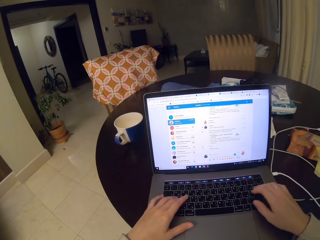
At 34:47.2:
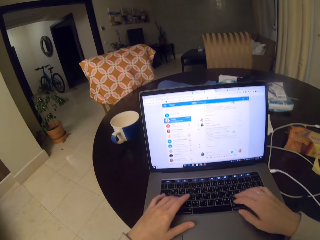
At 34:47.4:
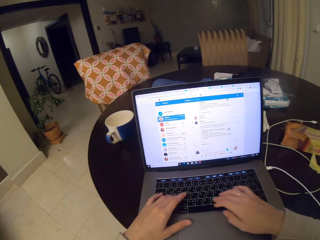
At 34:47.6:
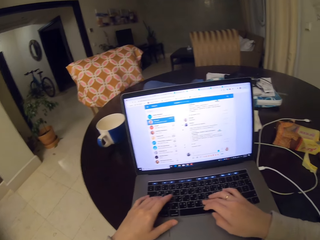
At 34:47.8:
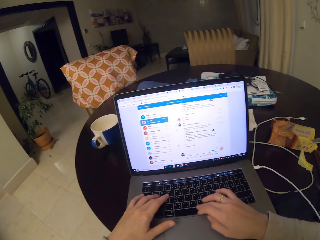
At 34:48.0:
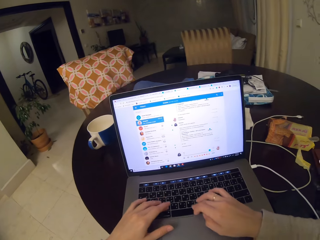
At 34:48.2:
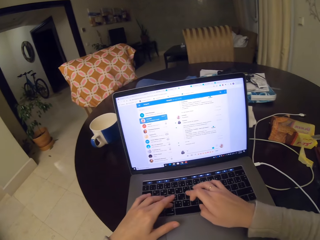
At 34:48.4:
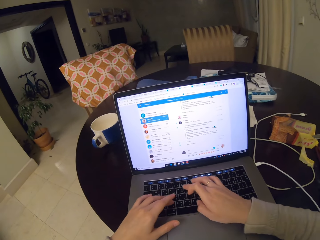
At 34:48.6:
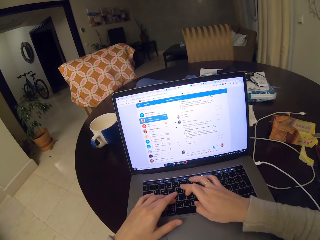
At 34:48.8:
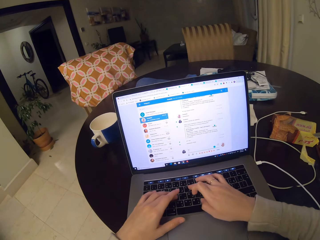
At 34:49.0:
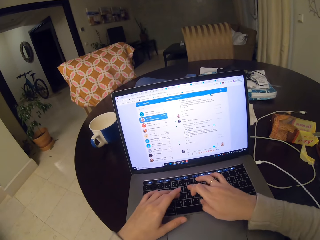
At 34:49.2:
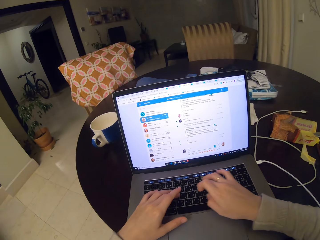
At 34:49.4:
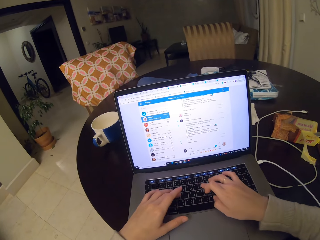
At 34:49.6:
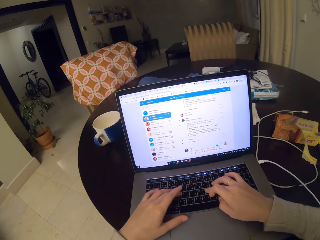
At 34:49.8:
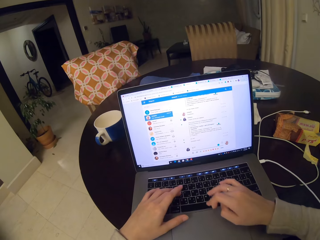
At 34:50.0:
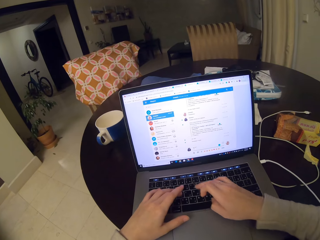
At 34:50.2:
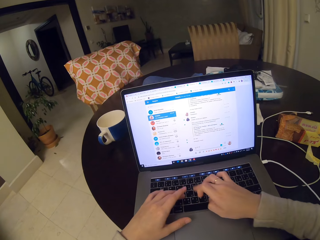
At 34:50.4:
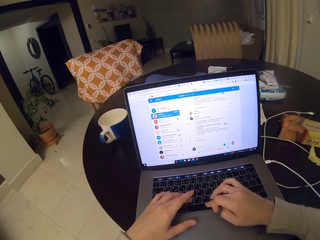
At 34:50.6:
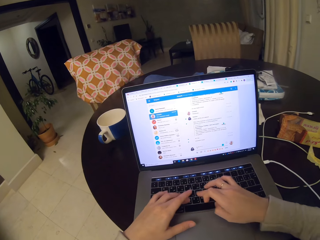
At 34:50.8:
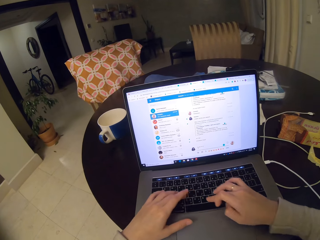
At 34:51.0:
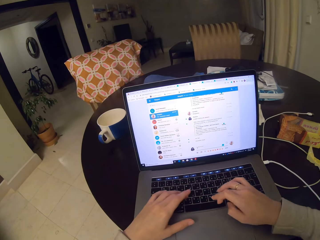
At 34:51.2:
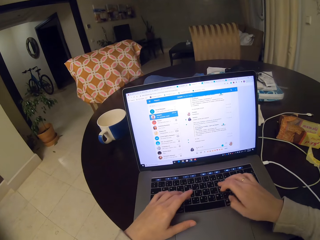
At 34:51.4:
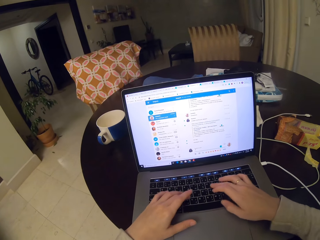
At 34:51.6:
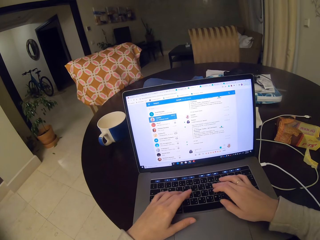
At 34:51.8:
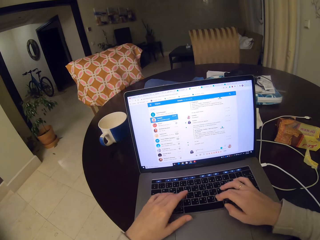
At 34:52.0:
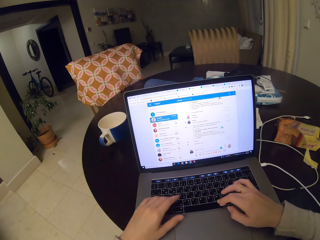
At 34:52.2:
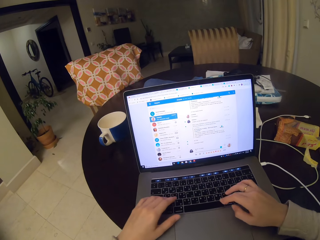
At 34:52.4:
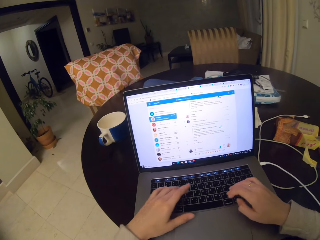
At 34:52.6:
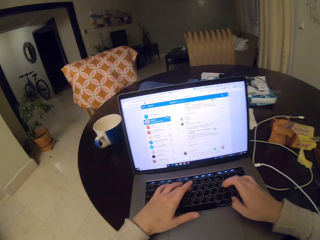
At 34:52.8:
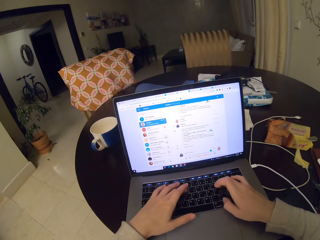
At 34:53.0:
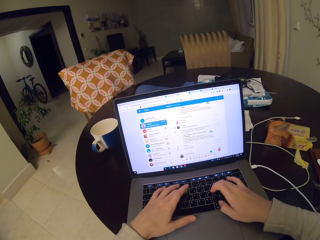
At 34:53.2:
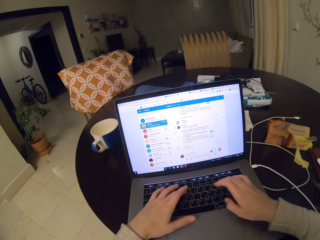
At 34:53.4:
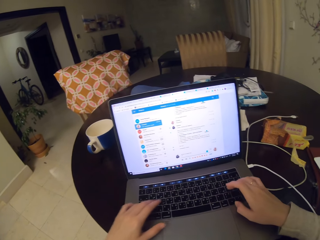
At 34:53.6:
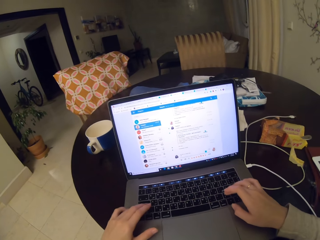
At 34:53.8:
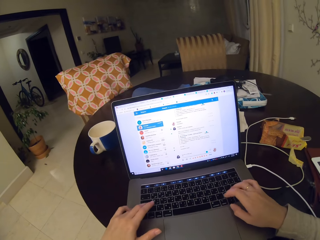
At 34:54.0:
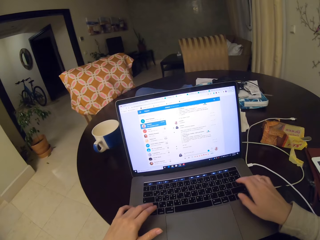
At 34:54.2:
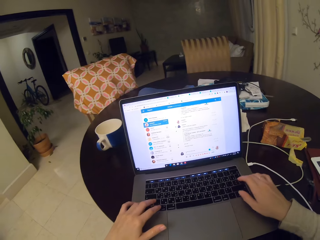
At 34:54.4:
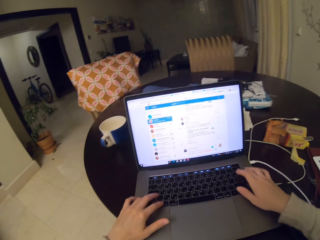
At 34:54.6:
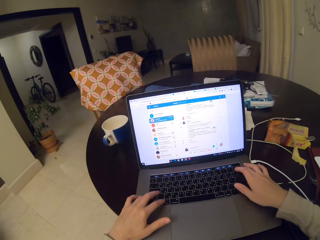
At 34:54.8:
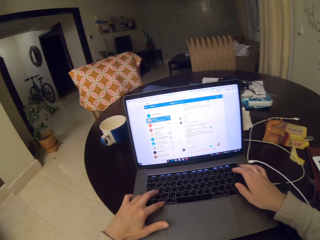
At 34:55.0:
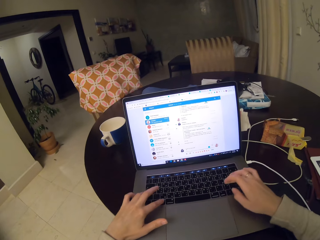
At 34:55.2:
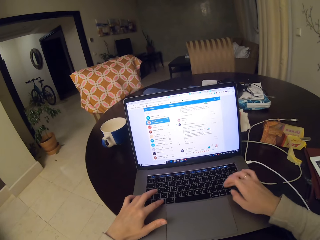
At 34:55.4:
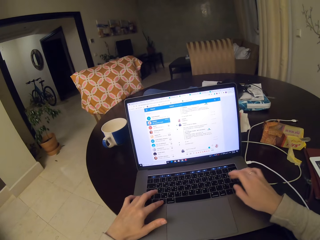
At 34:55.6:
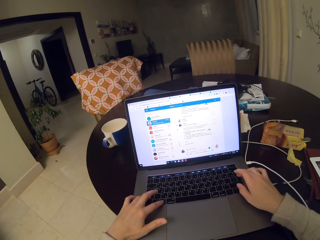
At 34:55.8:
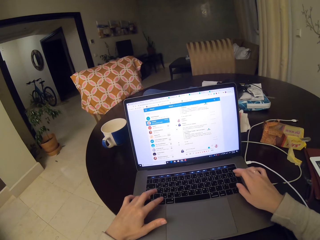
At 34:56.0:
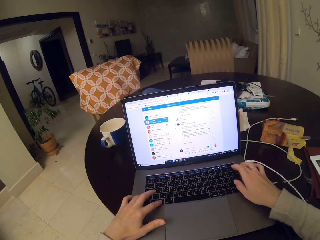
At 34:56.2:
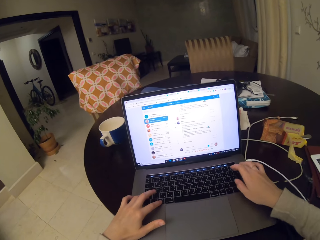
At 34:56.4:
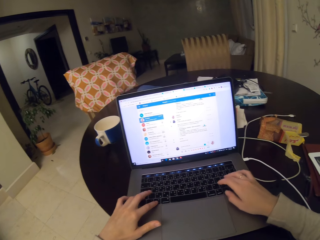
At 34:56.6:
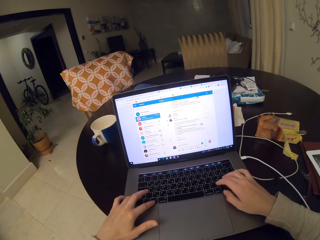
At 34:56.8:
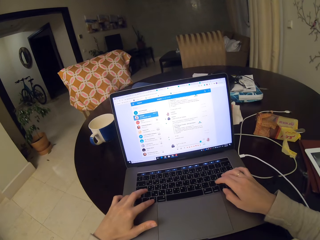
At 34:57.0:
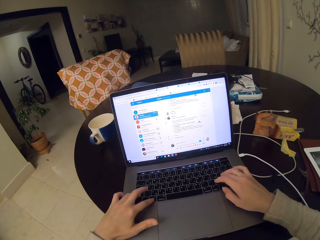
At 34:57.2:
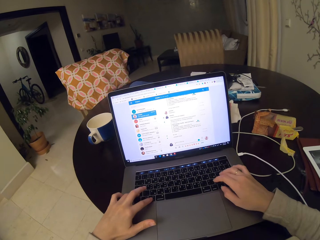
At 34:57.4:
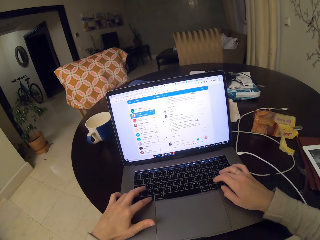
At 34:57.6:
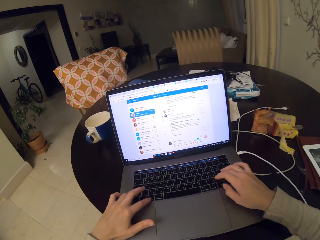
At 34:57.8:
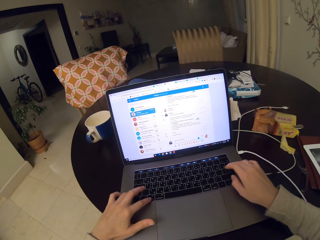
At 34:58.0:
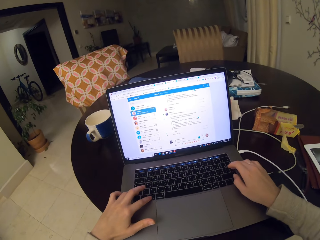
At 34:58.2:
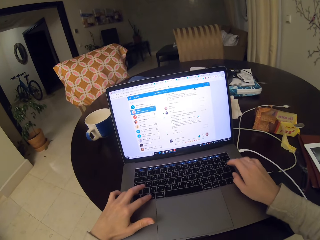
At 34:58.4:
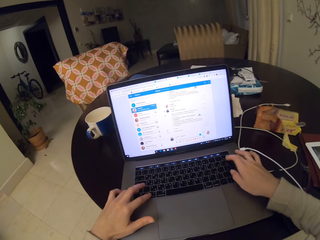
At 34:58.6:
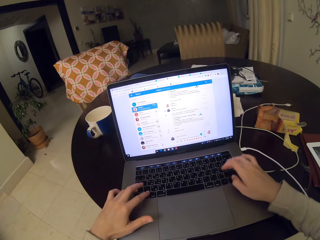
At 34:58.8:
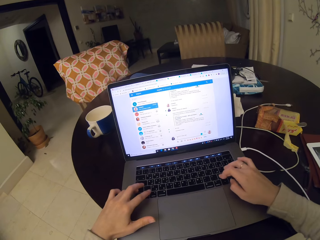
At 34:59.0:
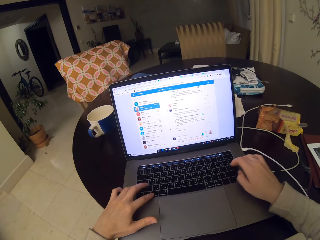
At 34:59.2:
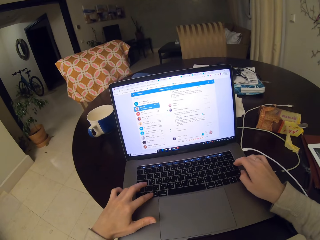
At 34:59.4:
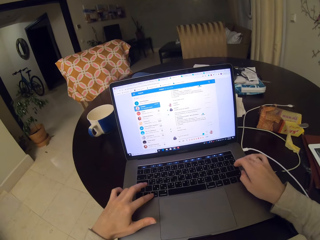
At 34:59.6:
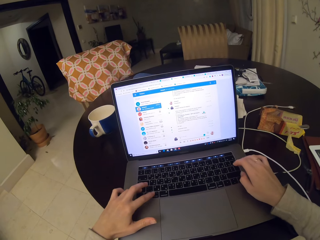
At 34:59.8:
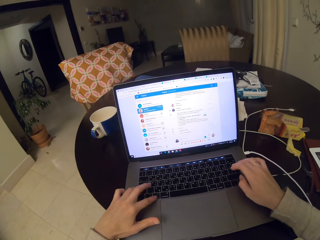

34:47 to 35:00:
The camera wearer types on the keyboard. They type on the keyboard again.

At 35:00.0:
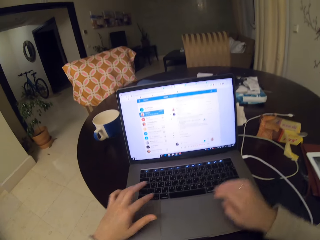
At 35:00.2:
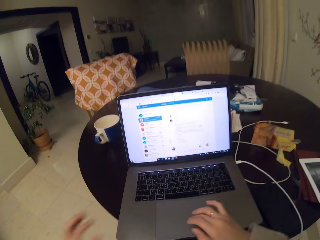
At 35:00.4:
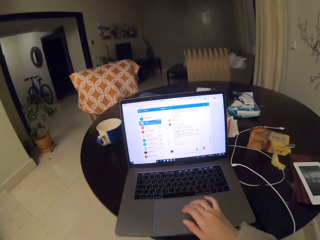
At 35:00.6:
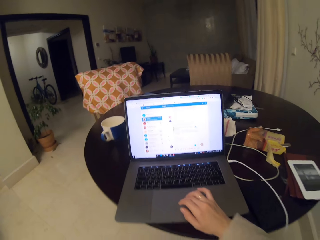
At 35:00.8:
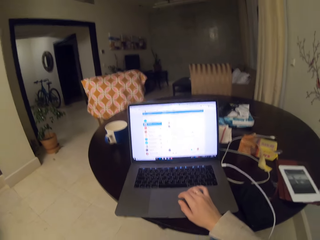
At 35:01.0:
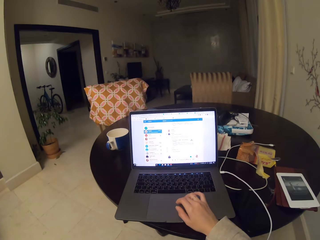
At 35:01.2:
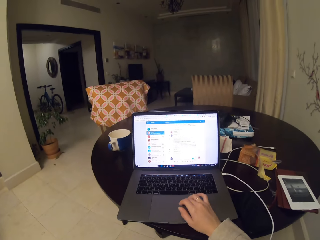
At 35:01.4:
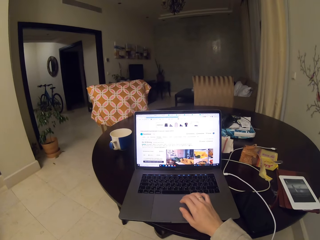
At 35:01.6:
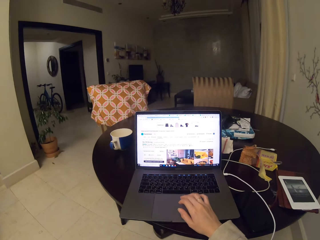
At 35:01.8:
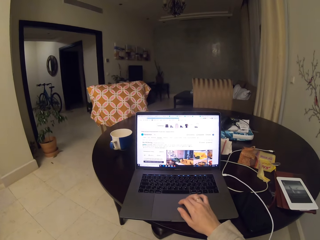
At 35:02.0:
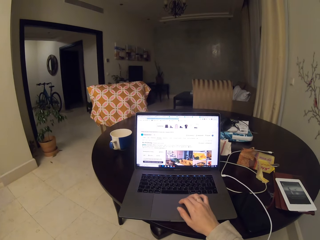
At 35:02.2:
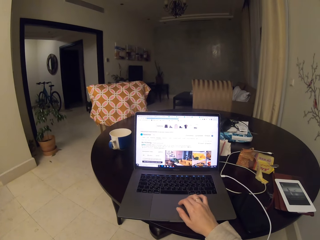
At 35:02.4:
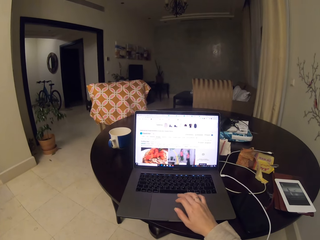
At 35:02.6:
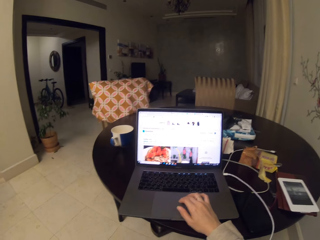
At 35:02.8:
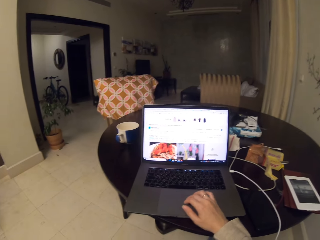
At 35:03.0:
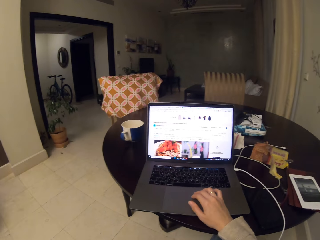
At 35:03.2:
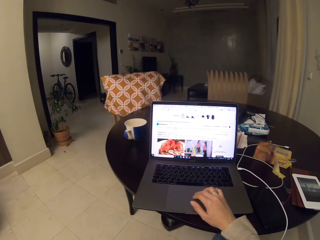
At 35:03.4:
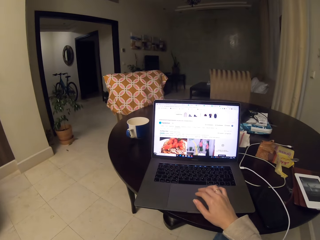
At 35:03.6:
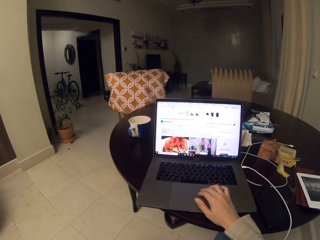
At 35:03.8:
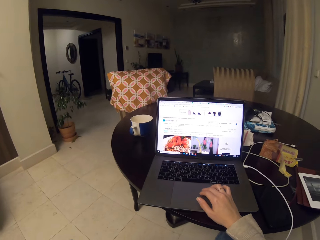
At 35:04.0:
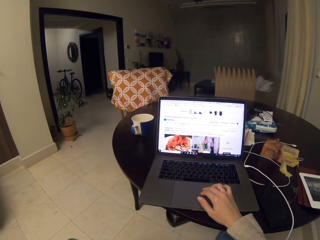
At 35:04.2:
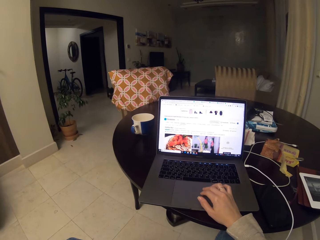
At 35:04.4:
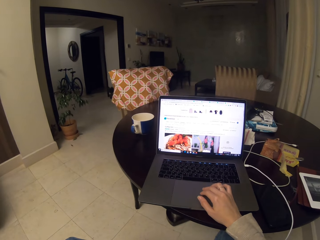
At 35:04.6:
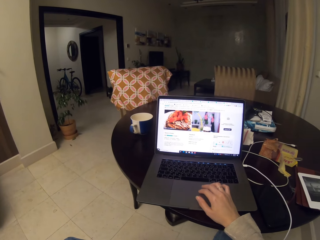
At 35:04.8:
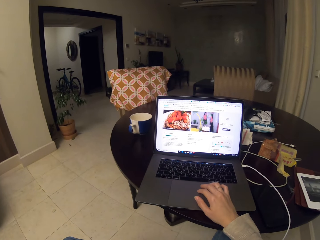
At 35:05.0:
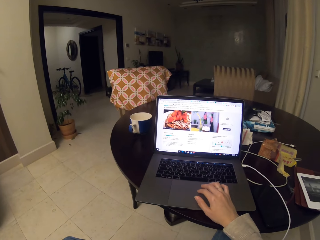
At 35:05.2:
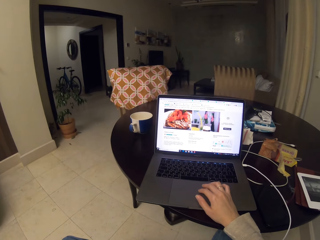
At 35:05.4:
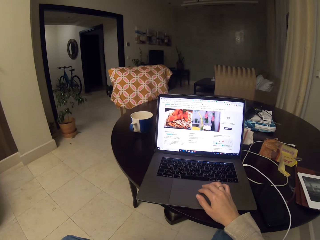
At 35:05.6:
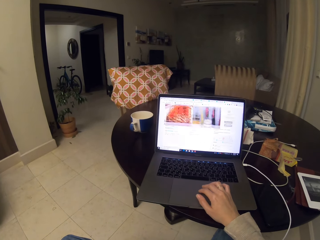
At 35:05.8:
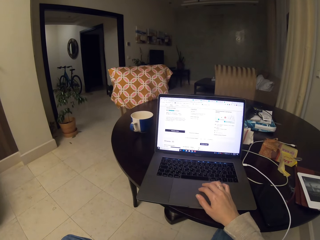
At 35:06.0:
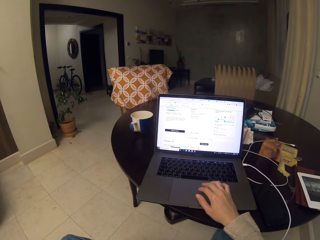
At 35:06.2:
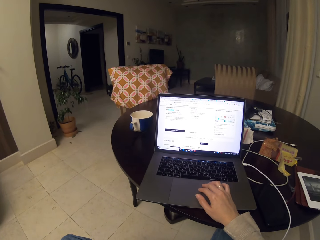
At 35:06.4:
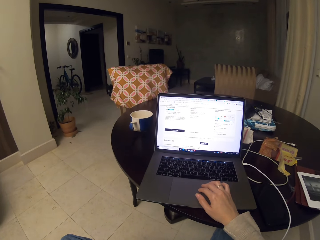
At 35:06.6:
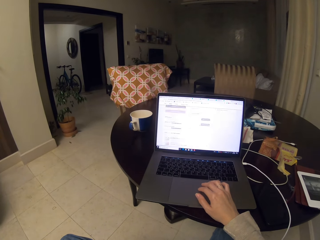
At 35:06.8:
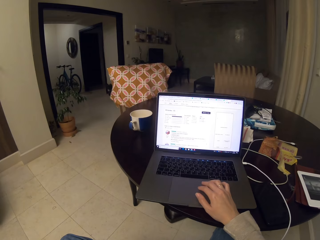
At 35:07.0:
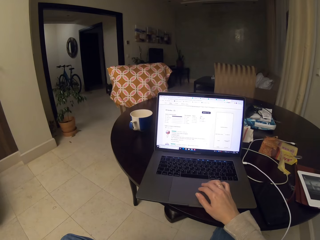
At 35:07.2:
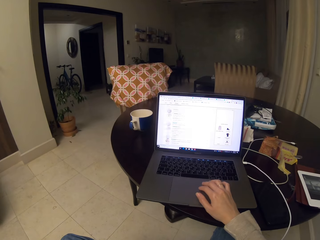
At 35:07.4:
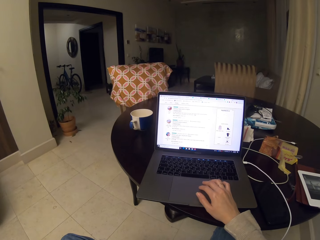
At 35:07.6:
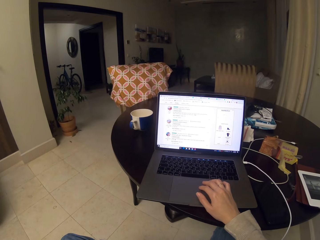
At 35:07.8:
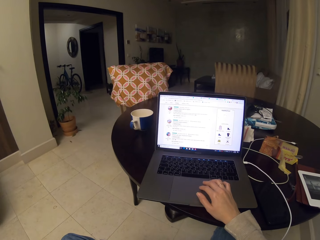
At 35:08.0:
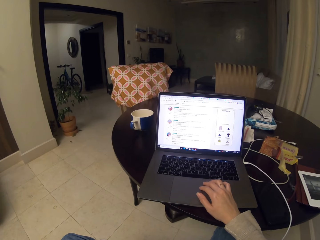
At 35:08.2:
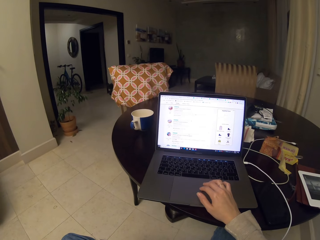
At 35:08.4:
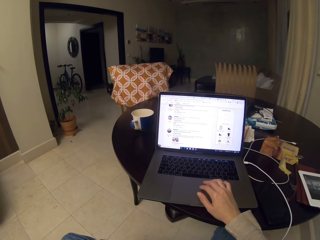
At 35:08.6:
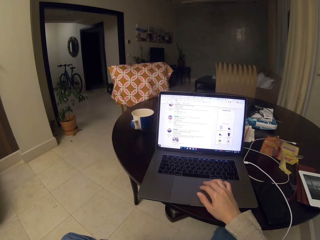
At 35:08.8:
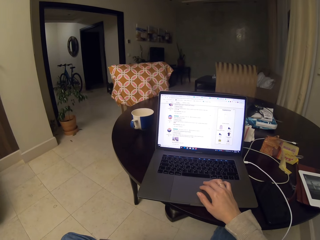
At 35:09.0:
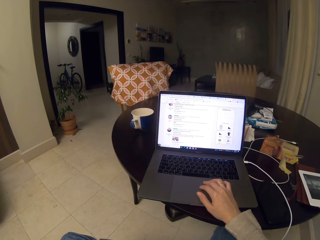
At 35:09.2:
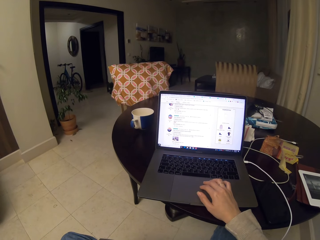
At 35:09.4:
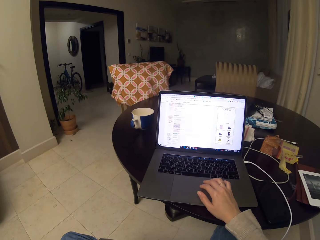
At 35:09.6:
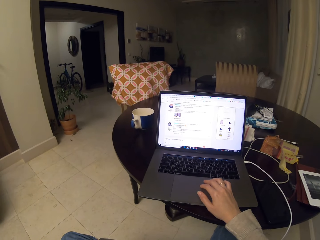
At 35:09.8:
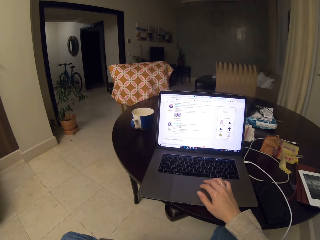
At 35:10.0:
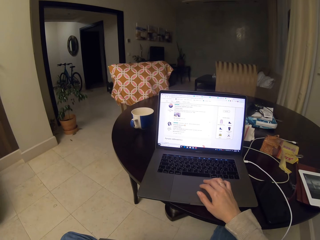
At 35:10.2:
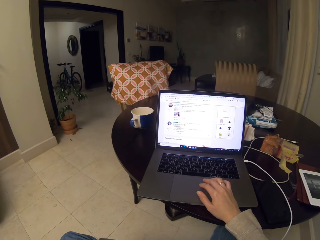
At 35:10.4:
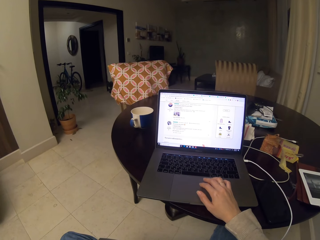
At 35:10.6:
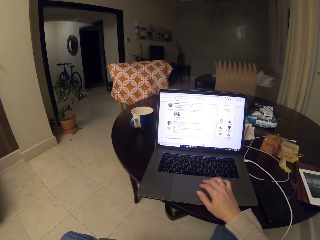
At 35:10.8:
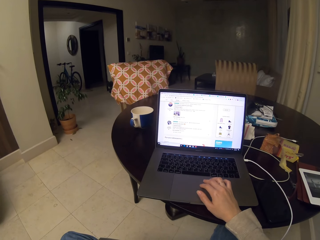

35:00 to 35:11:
The camera wearer scrolls the mouse pad with the left hand. They touch the touch pad. They scroll down the screen. They scroll down the screen again.
